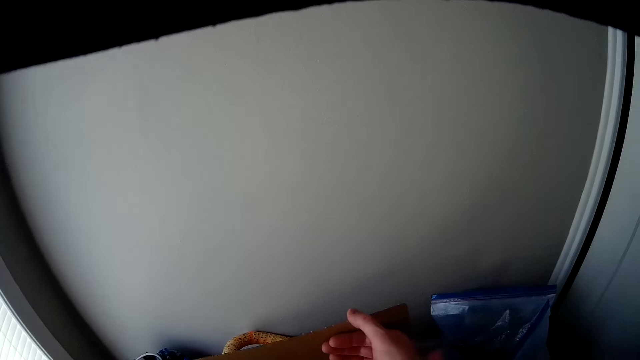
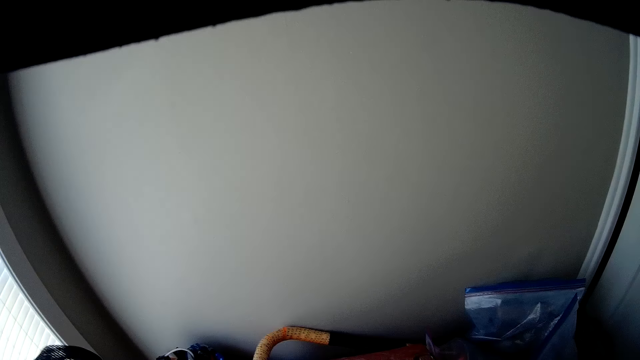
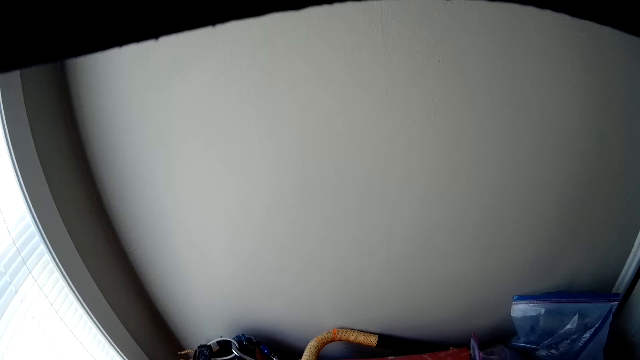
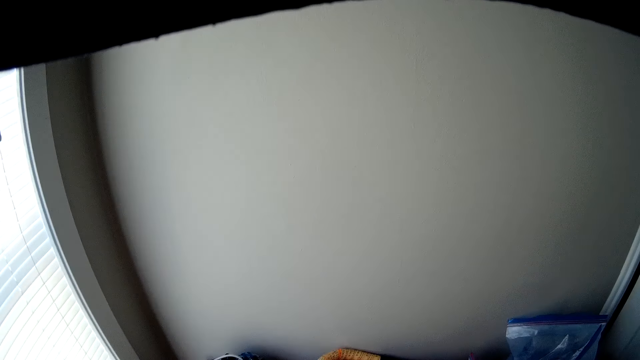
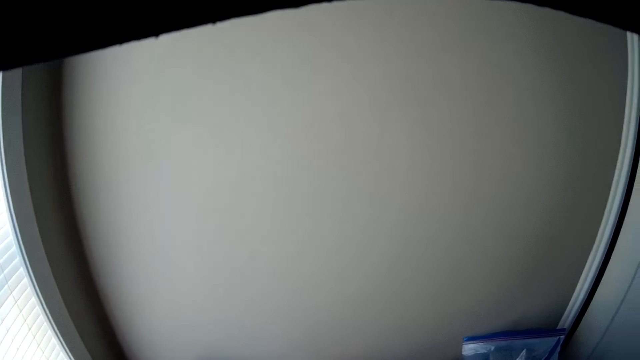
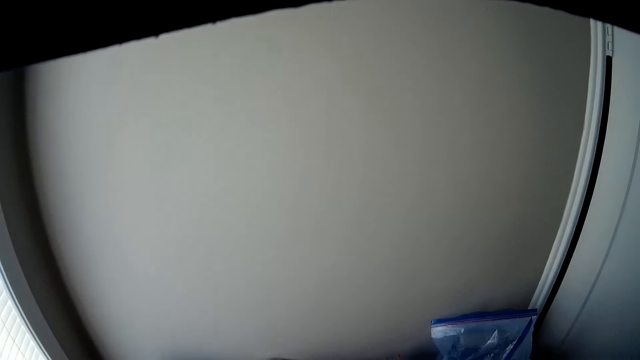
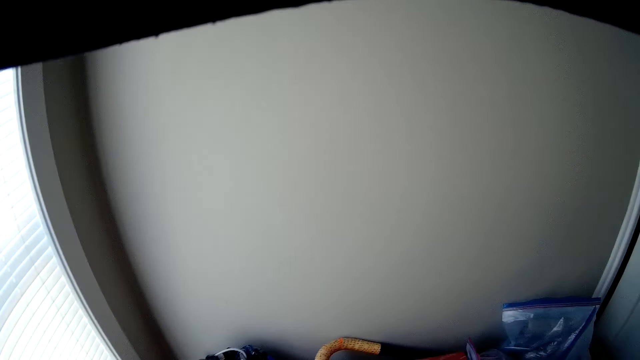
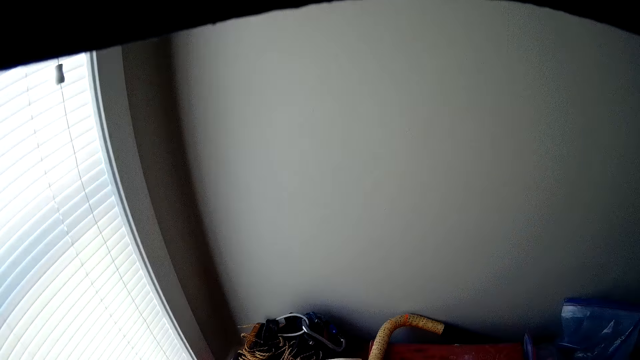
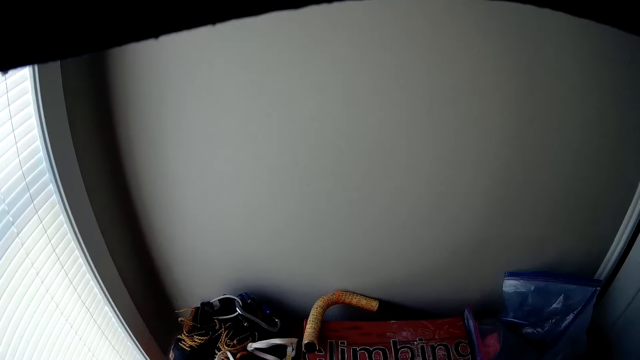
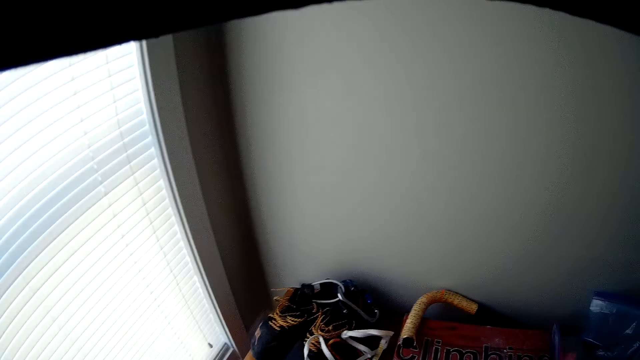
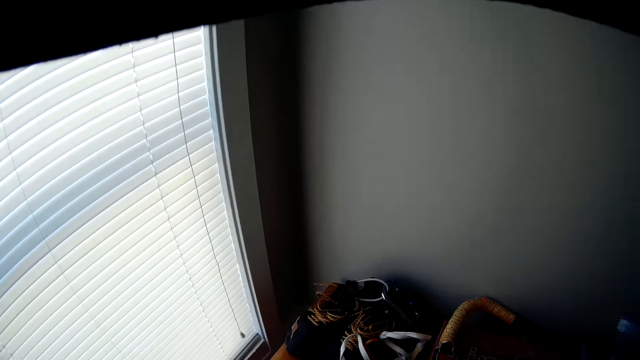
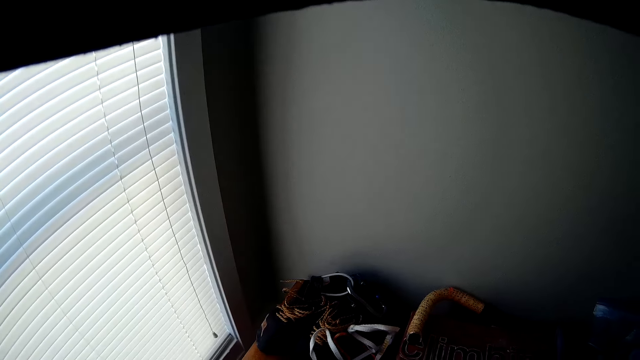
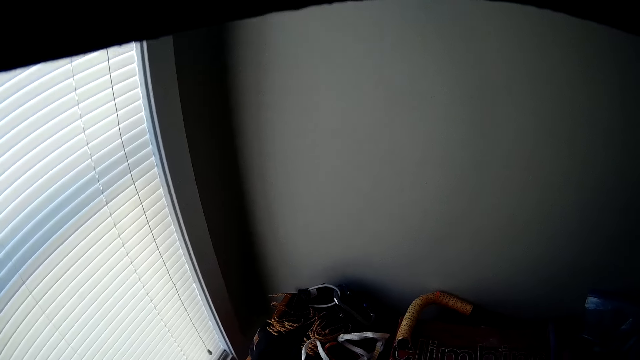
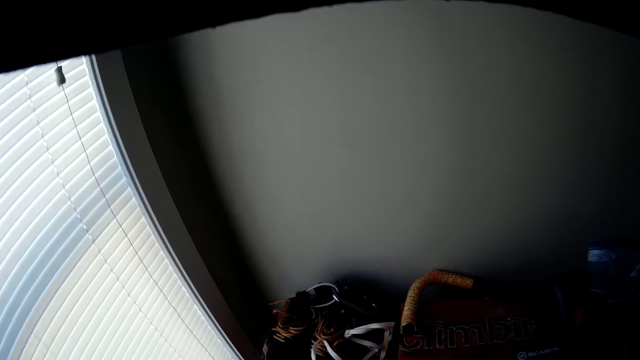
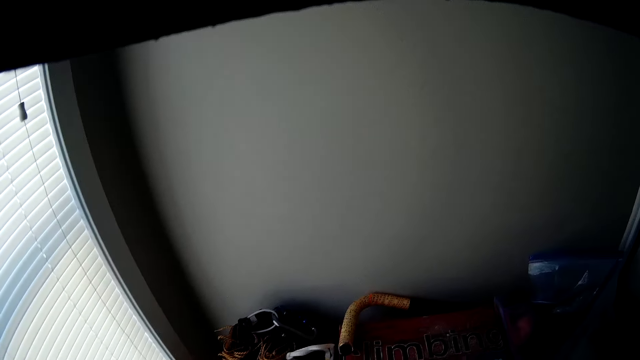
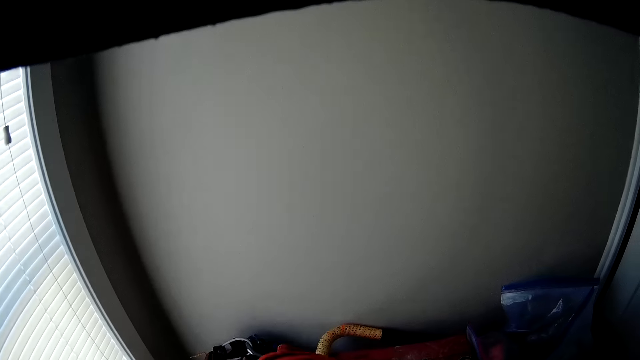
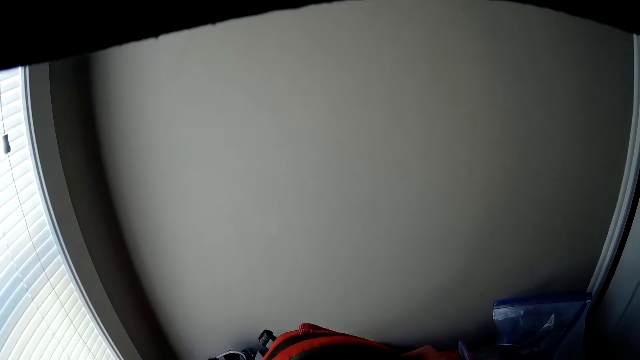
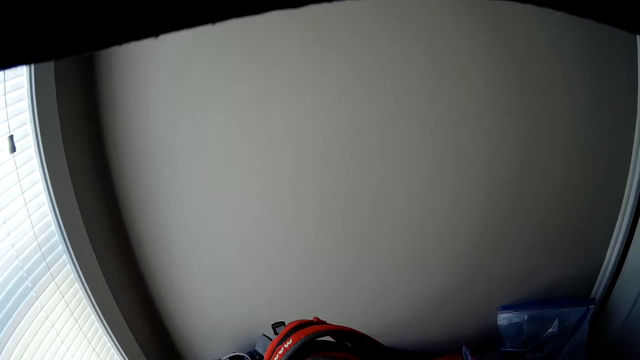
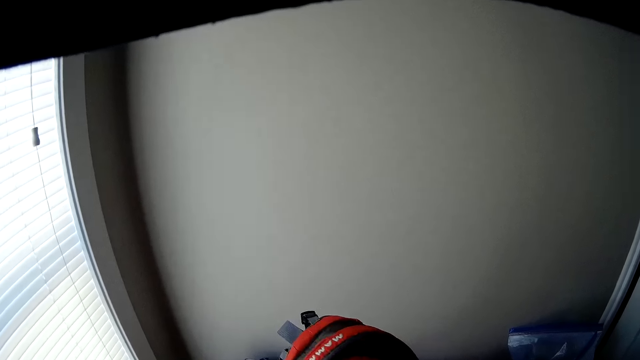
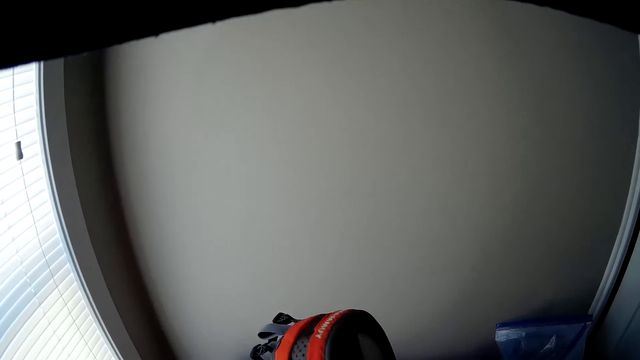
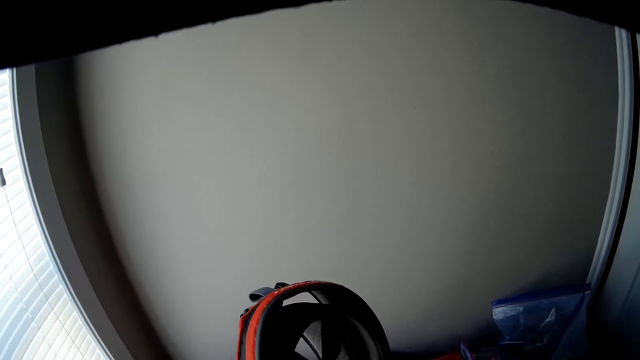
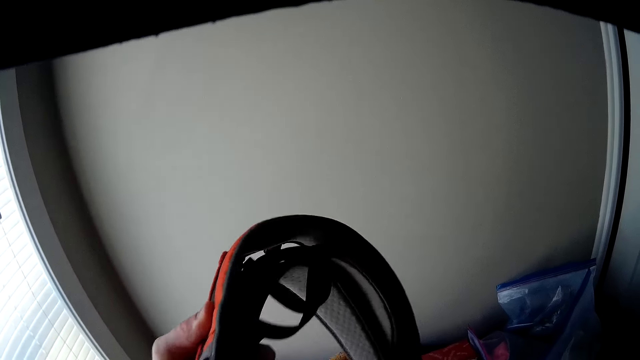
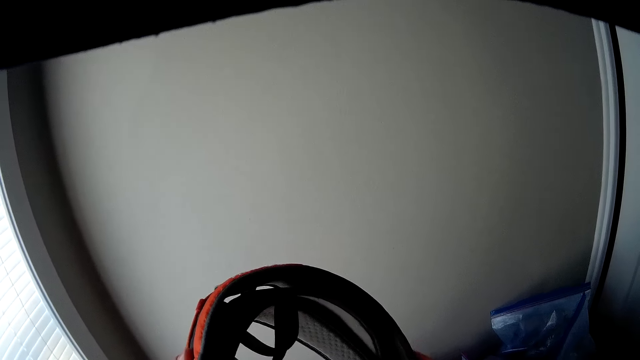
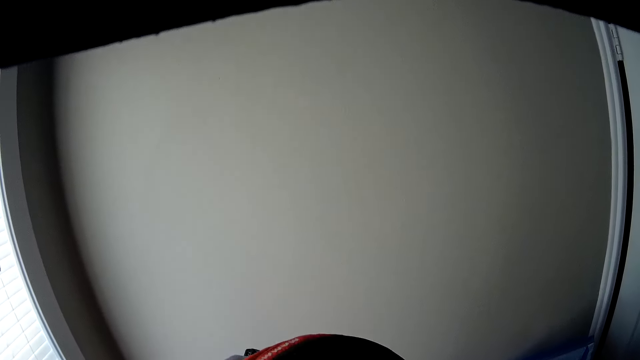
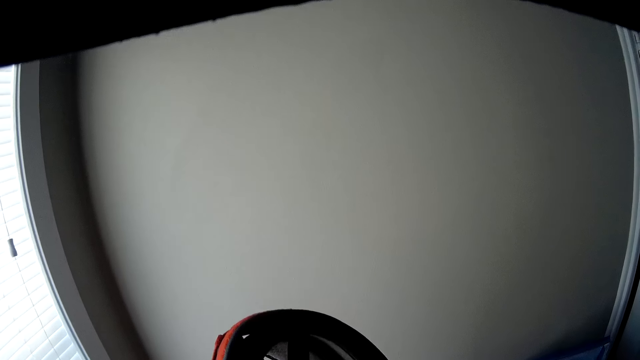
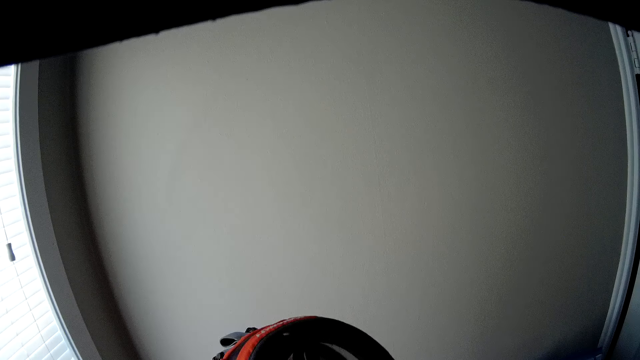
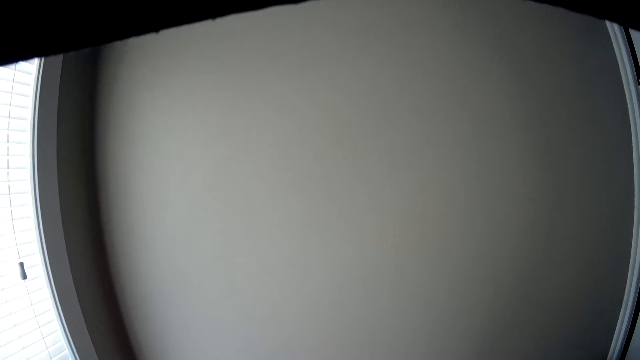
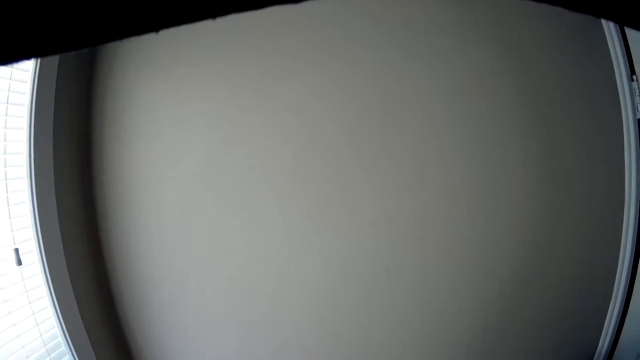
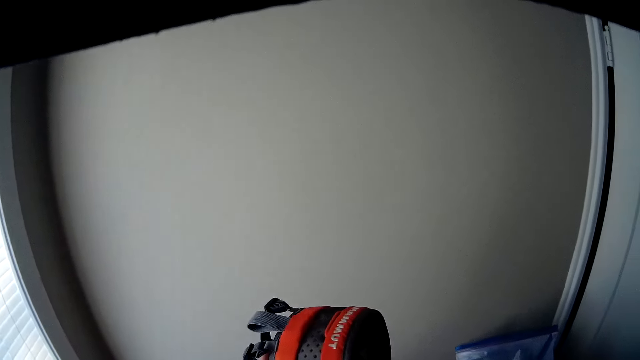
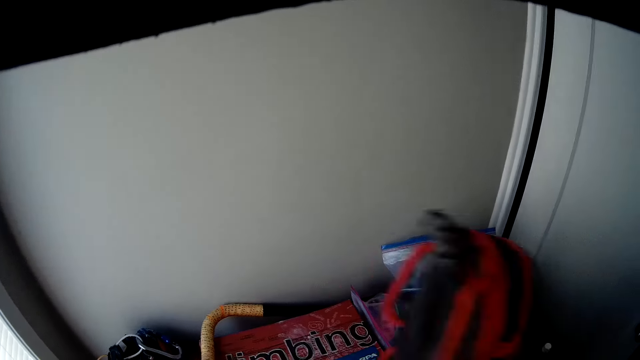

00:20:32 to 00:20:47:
The camera wearer holds a cardboard with a hand. They stare at the cabinet table. They adjust a head gear with both hands. They hold a waist safety belt.

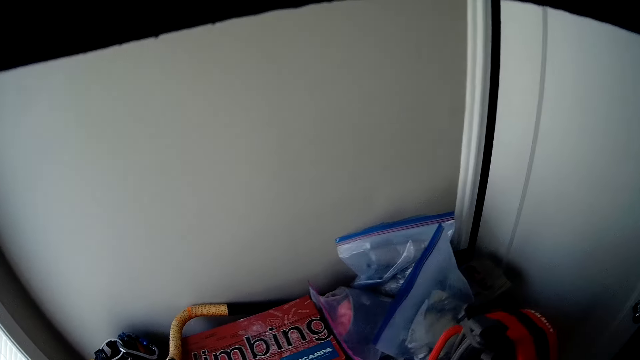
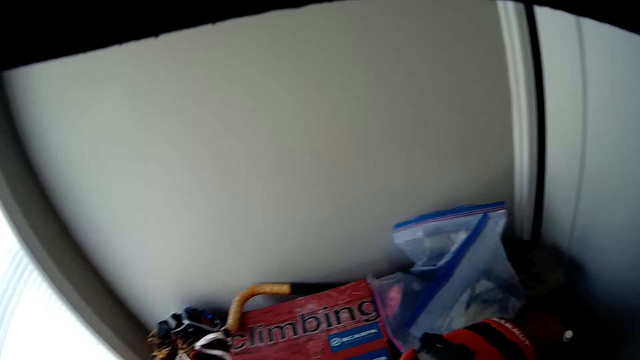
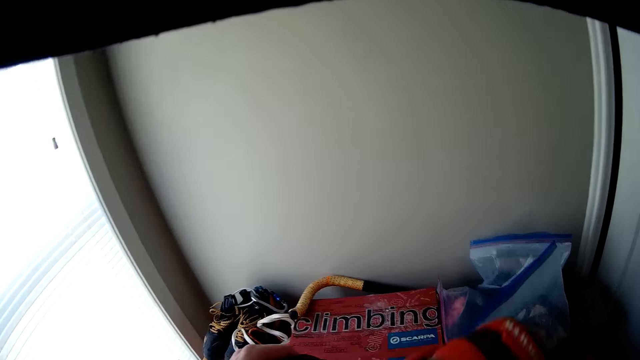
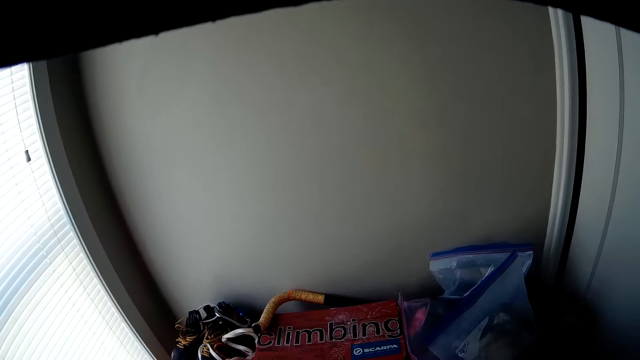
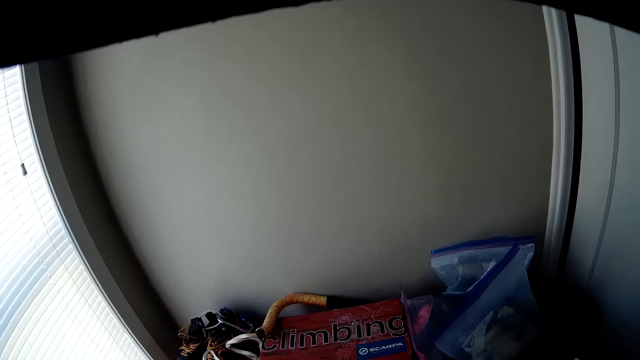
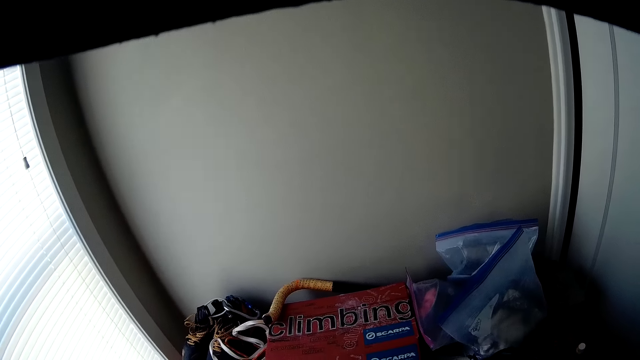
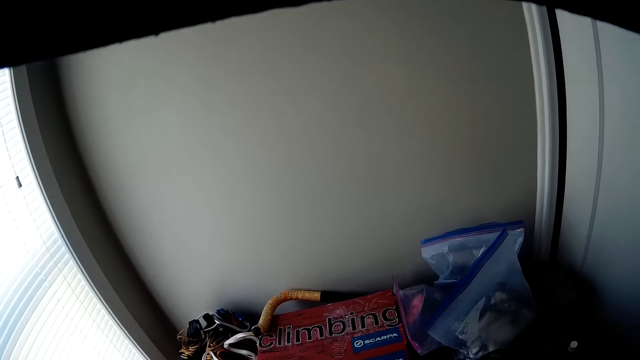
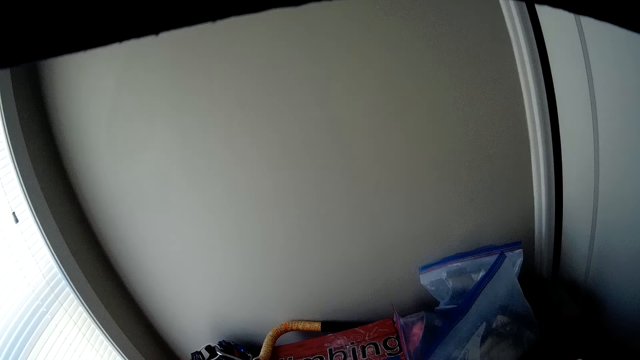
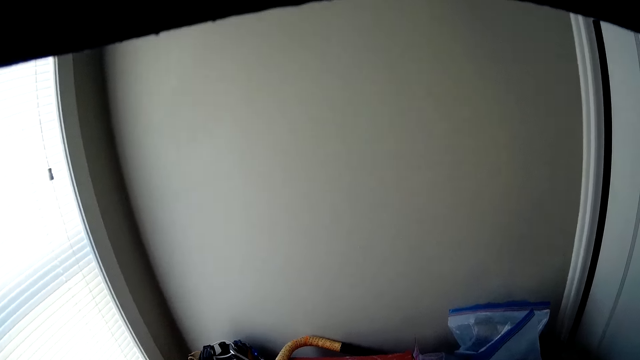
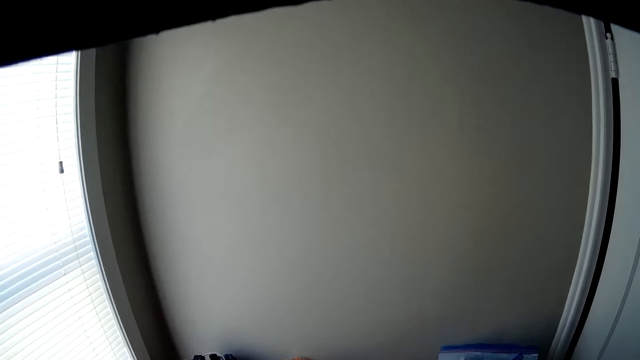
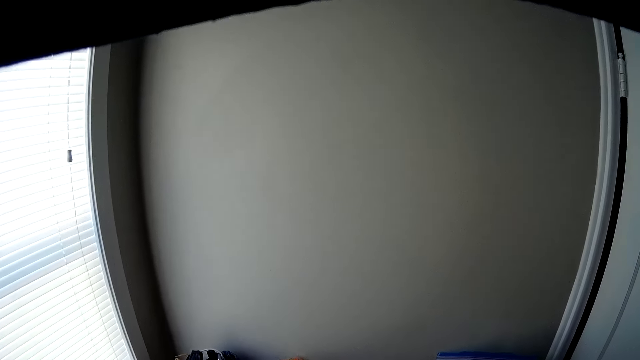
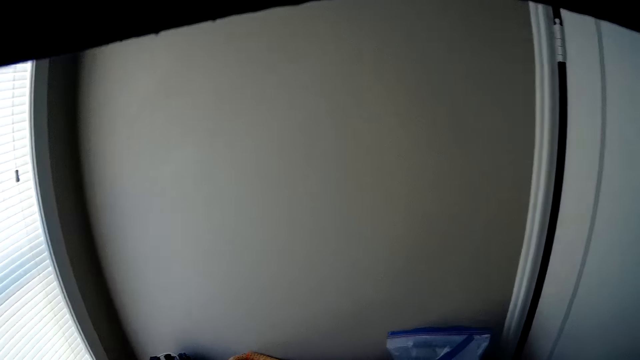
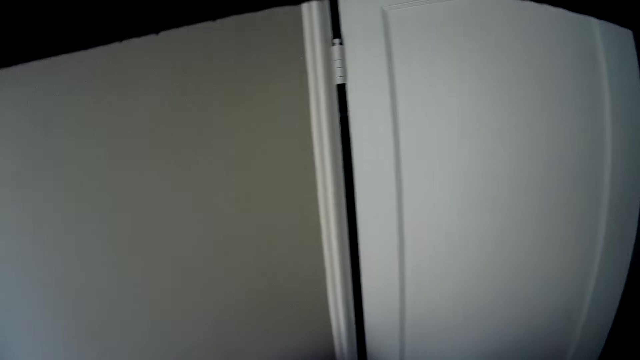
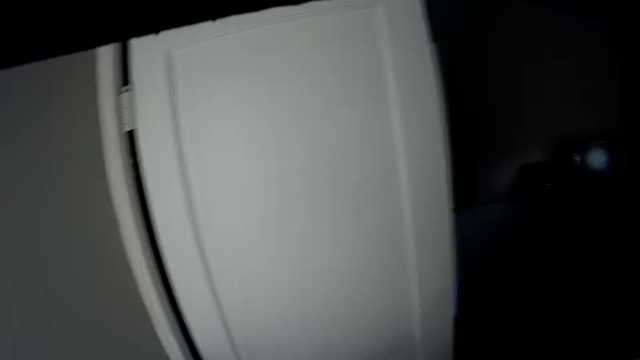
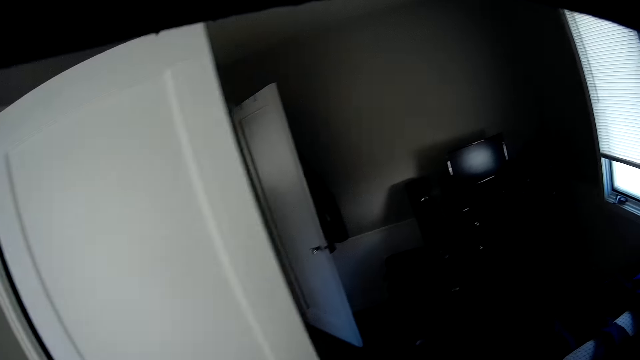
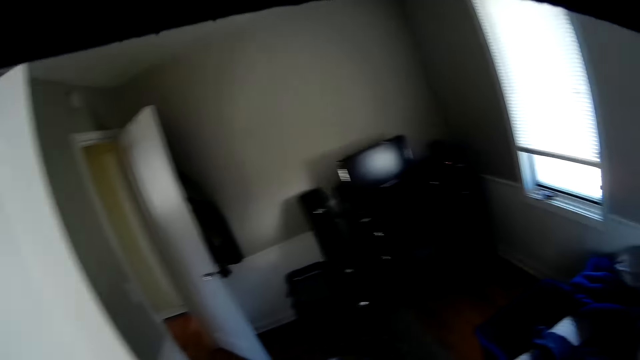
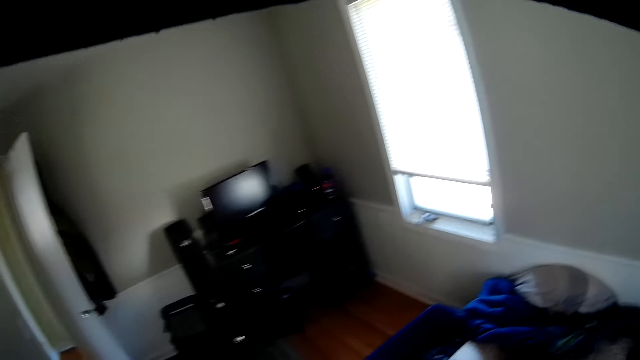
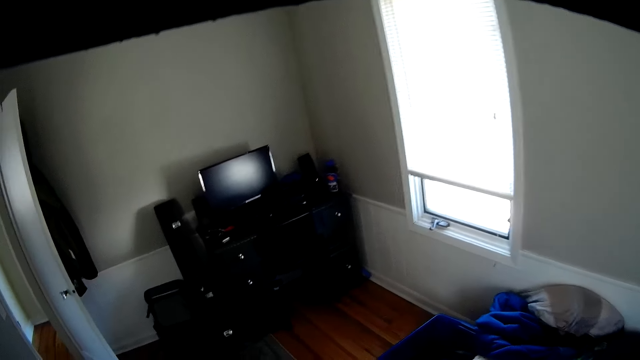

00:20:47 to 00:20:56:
The camera wearer walks around the room.
